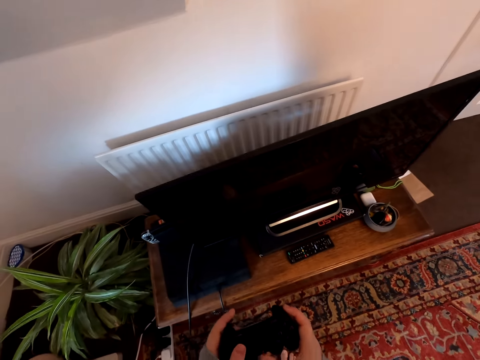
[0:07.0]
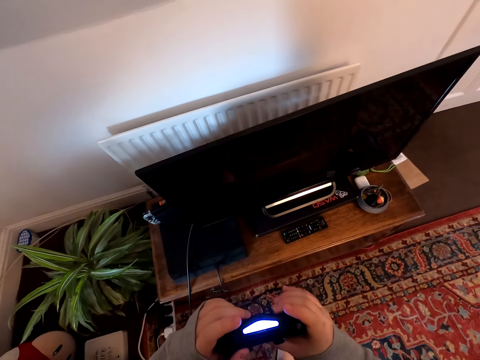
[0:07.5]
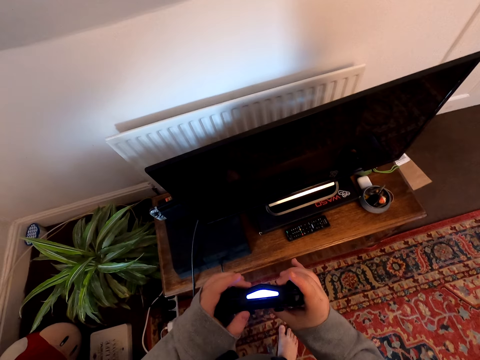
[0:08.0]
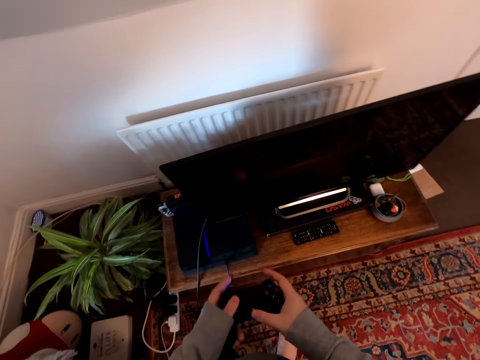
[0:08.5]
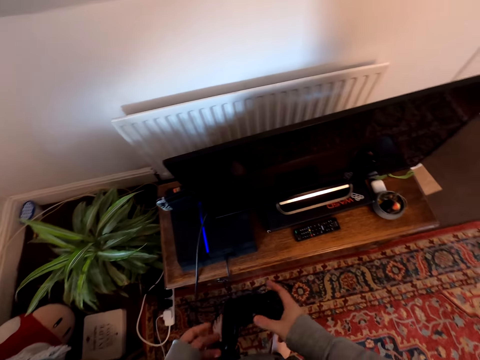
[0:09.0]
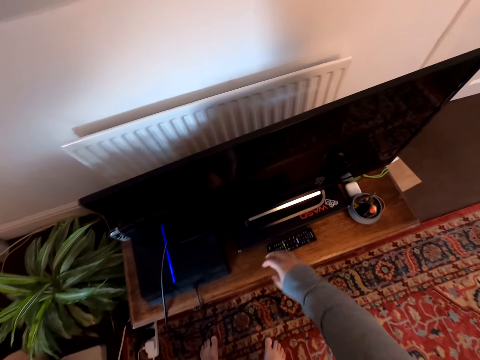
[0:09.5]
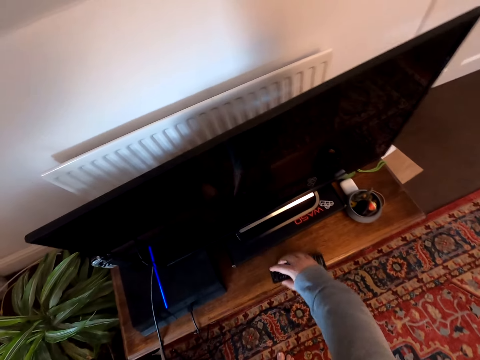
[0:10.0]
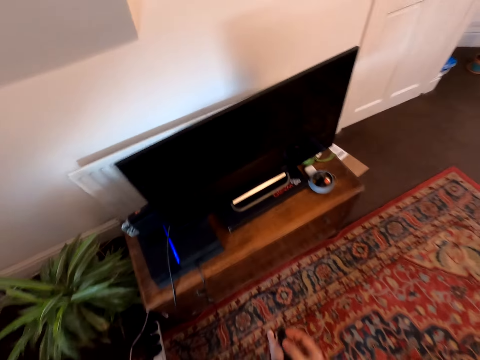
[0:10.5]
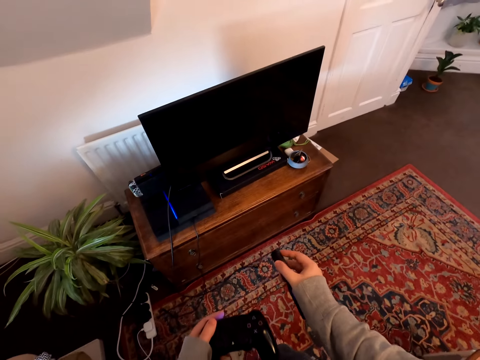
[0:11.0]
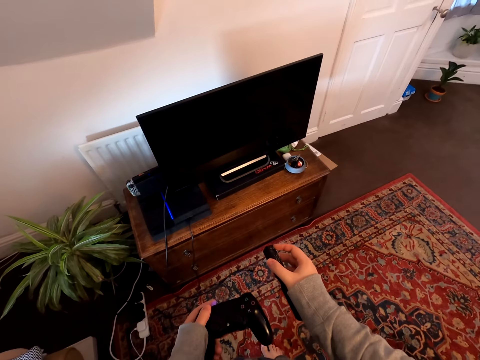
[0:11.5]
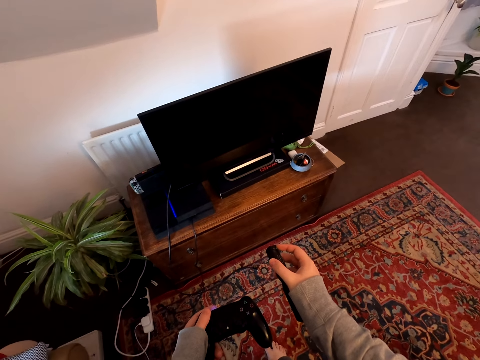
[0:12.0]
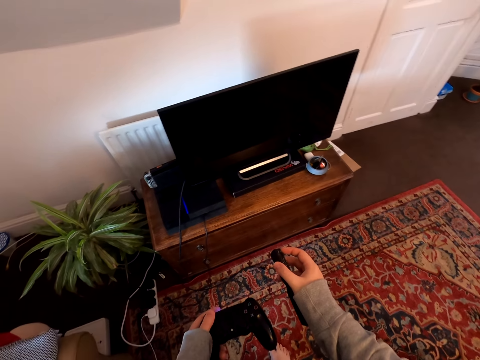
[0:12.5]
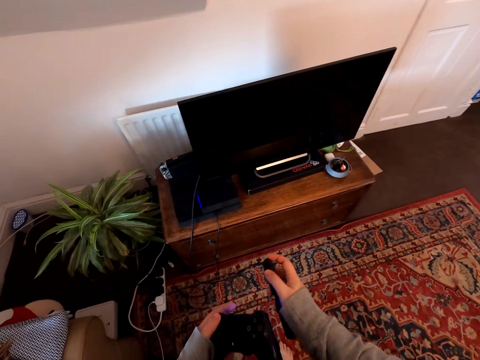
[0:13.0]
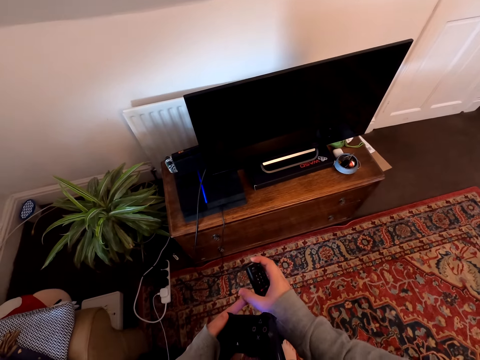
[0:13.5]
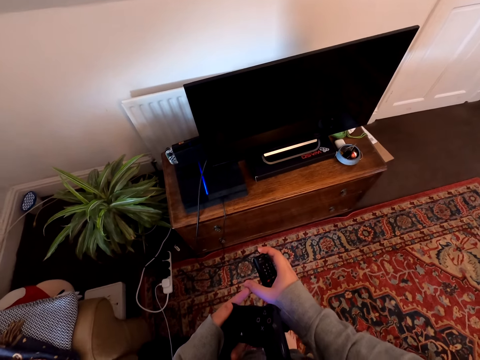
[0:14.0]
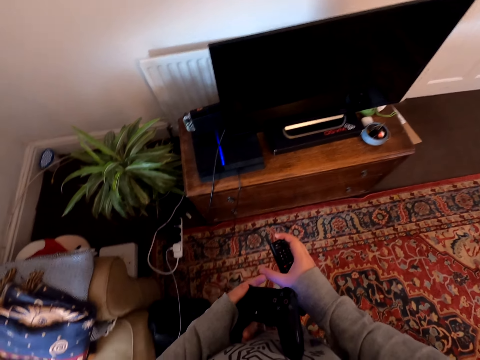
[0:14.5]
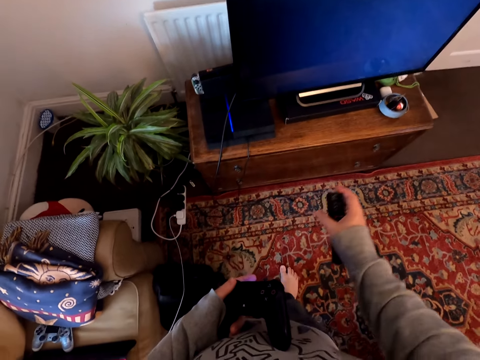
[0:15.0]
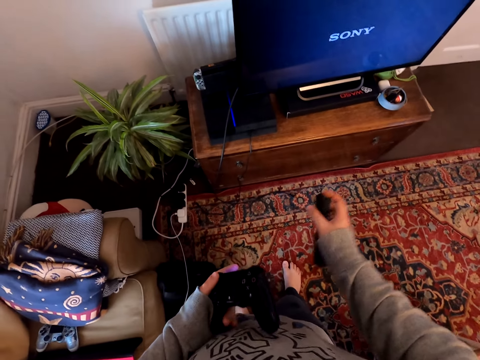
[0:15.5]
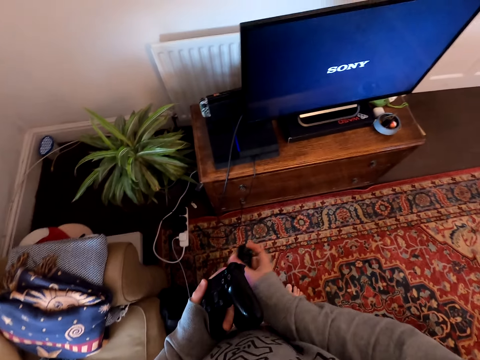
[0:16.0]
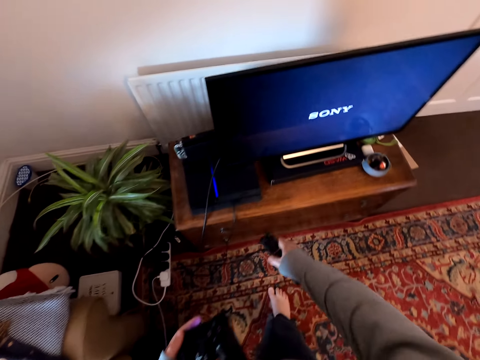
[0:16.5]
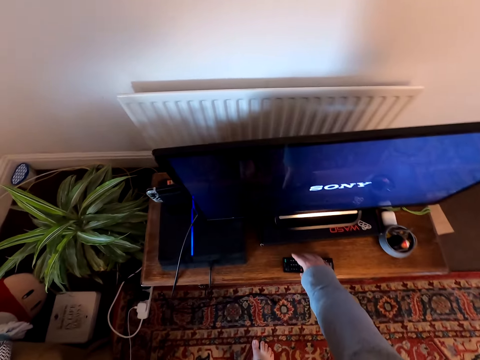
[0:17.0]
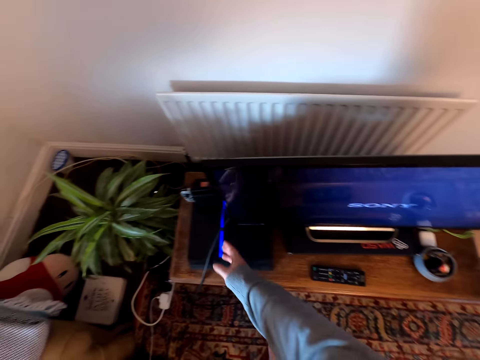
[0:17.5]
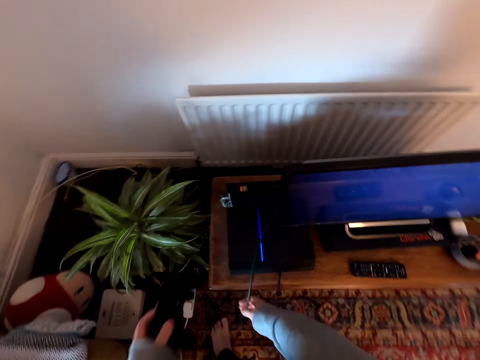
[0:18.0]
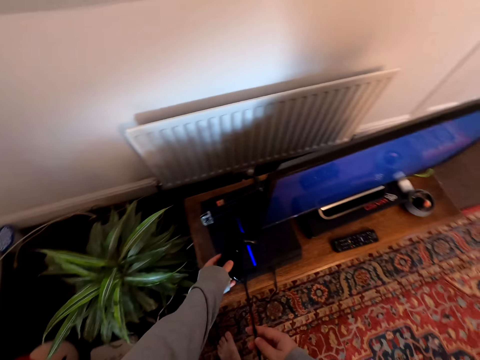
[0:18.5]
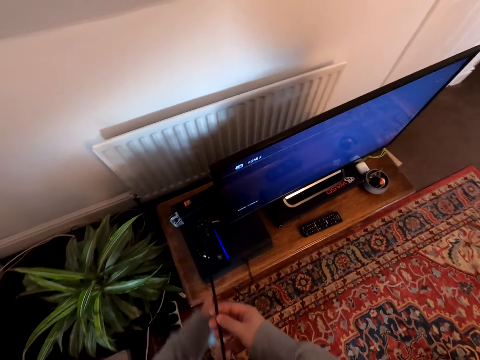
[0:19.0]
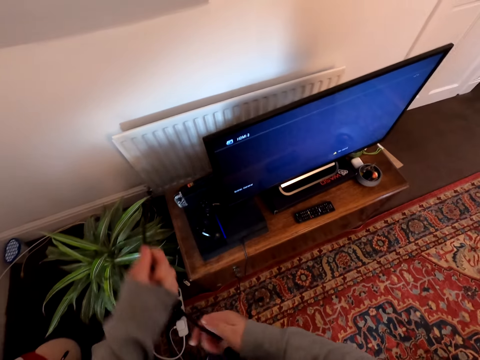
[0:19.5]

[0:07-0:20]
The camera wearer picks up a PlayStation from the table. They operate the controller. They hold the PlayStation. They pick up a remote control from the table. They use the remote control. They put on the TV. They place the remote control on the table. They put the controller on the PlayStation device. They hold a cable.

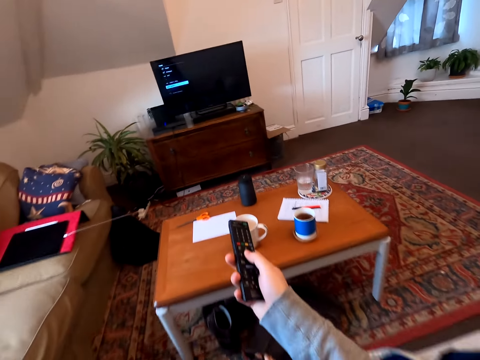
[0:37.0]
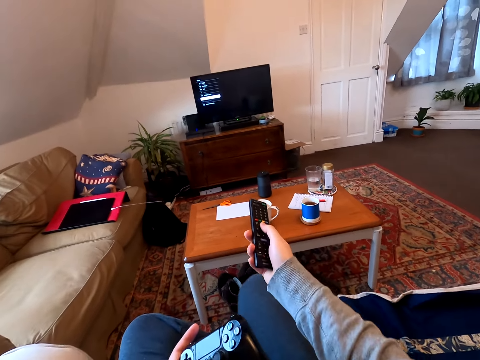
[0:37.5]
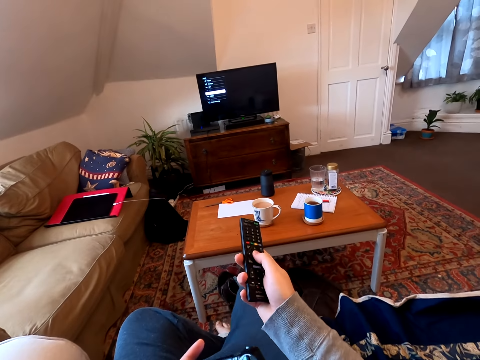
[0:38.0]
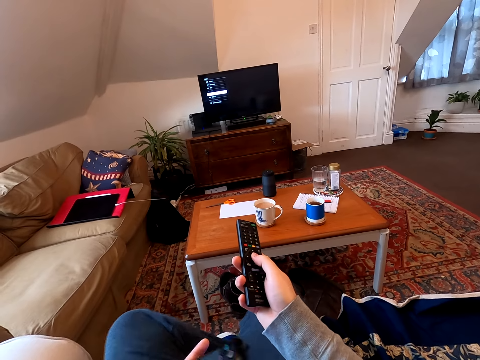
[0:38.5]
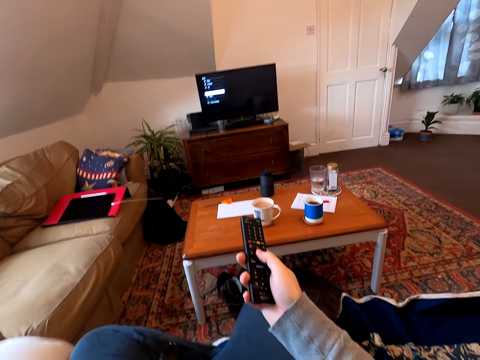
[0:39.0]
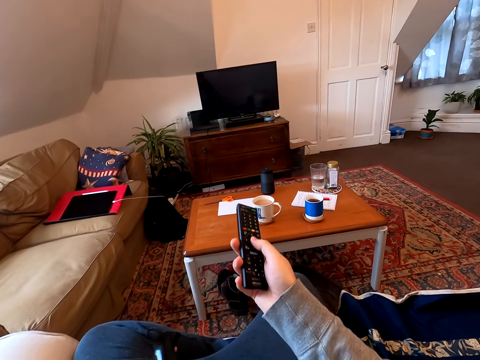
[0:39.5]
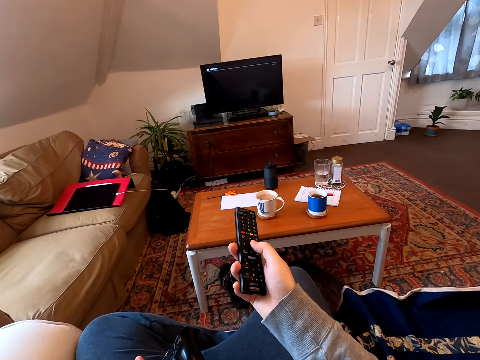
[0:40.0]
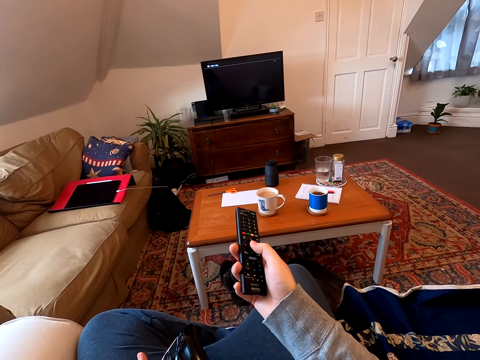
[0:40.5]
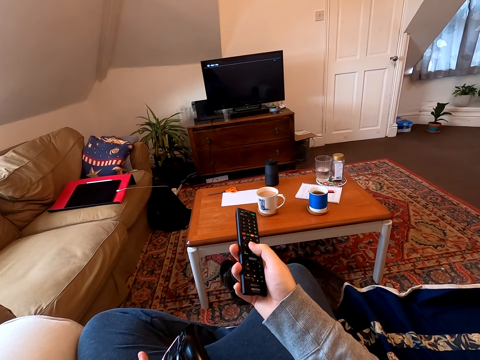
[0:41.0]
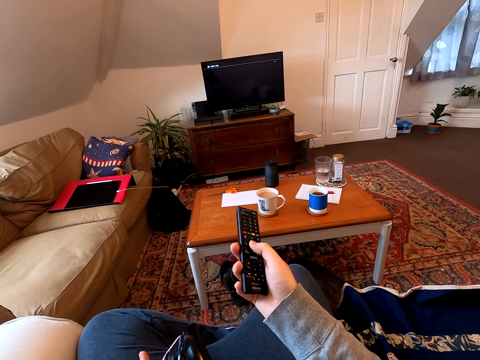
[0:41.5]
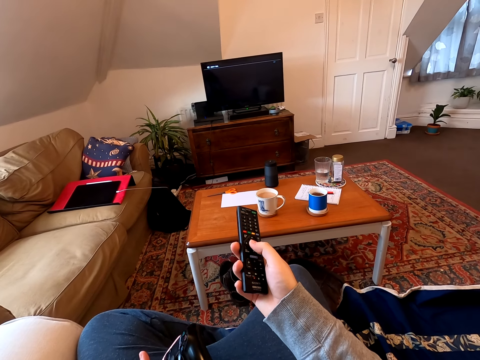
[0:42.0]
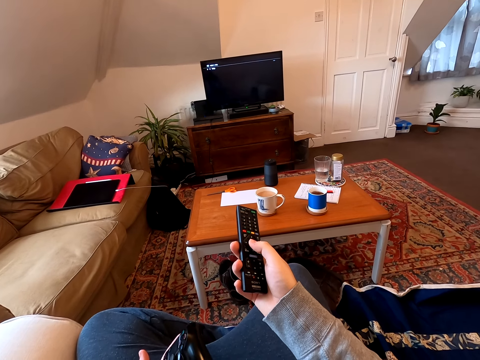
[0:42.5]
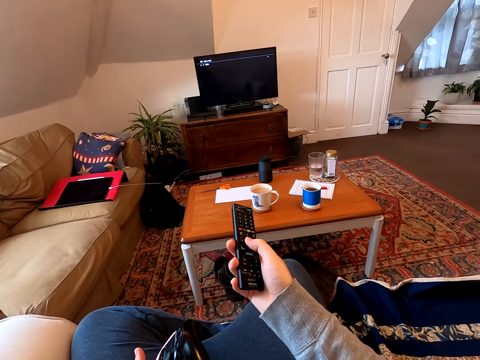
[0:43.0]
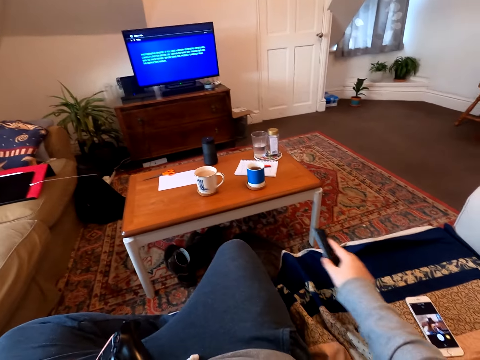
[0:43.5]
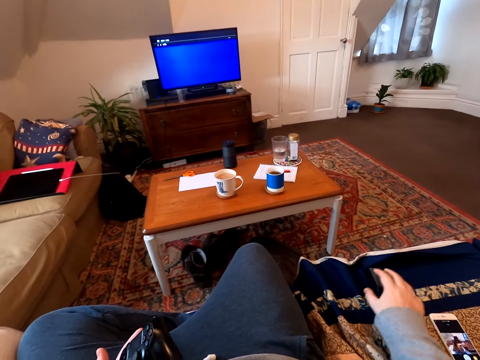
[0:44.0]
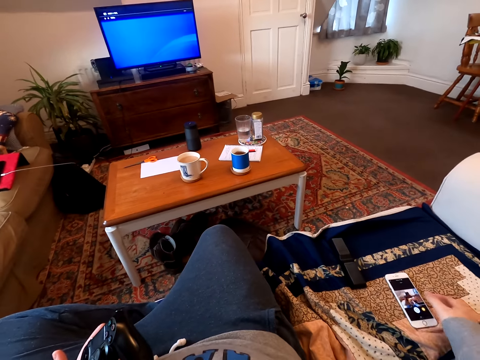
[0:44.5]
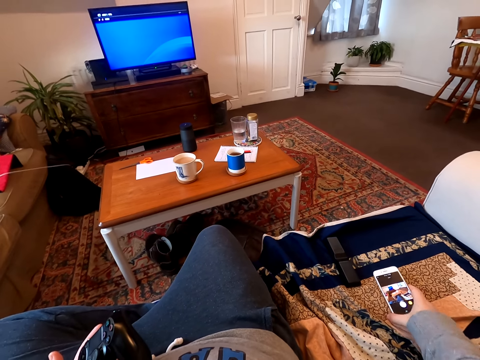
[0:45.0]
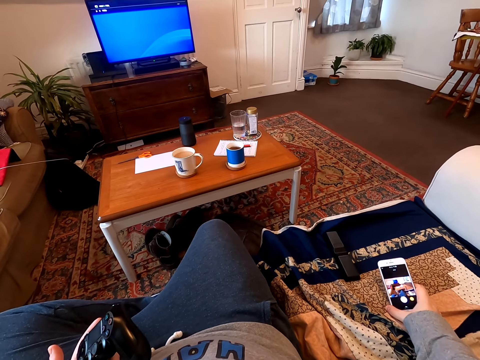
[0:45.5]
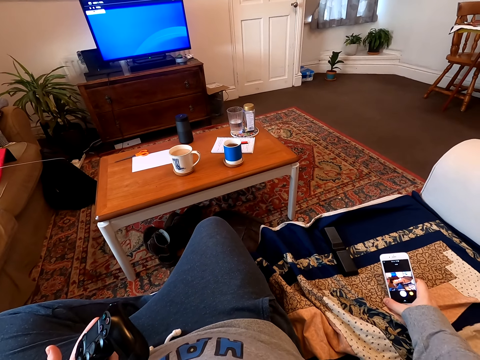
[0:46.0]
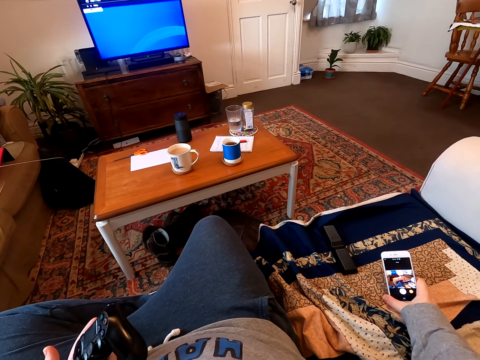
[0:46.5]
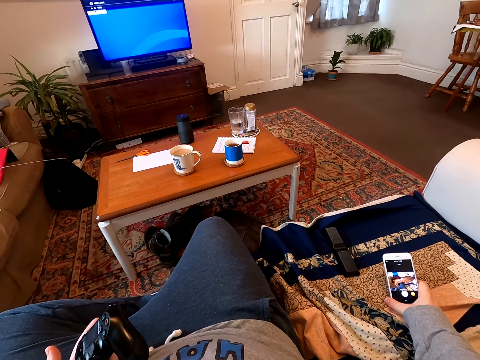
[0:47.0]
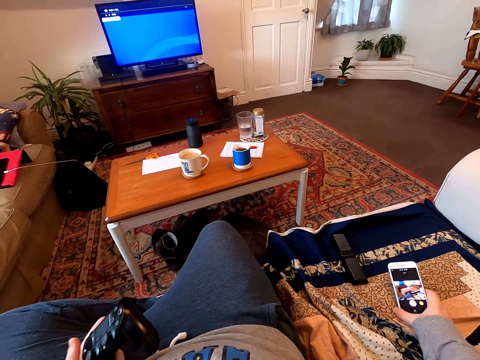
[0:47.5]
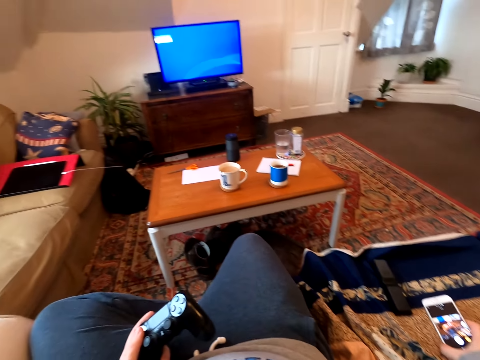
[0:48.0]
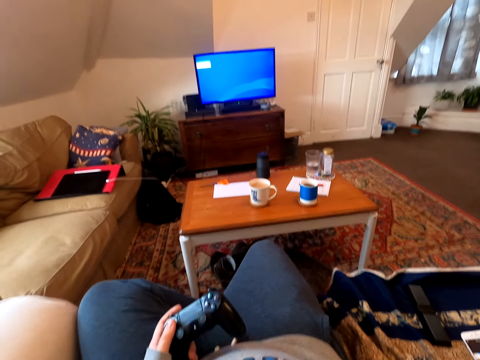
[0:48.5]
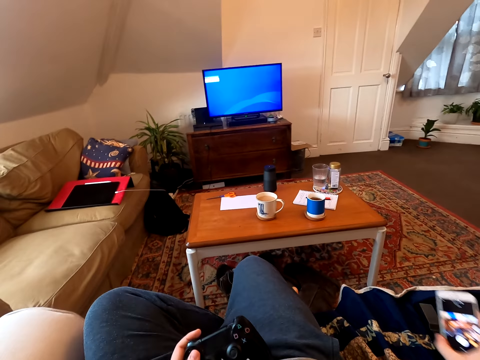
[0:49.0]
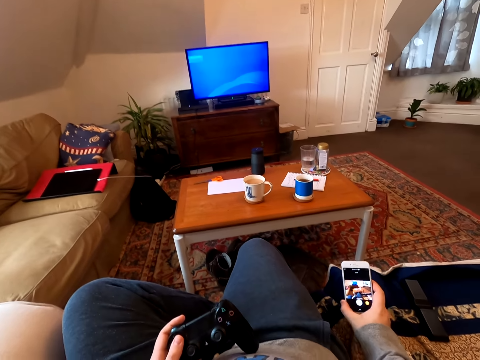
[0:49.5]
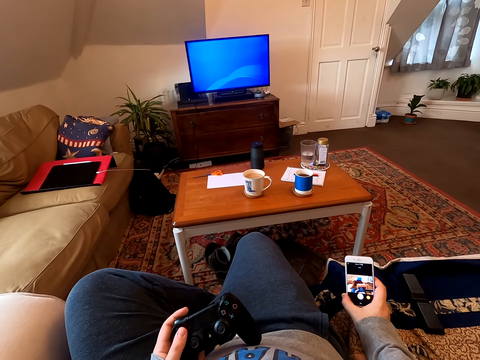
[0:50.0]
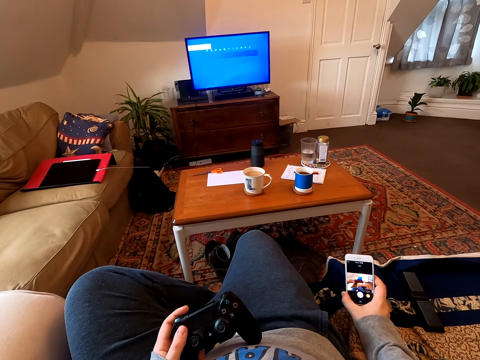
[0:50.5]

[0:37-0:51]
The camera wearer sits on the couch. They use the remote on the TV. They switch on the TV. They place the remote control on the couch. They hold the phone from the couch. They check the phone. They place the phone on the couch. They pick up the phone from the couch.
